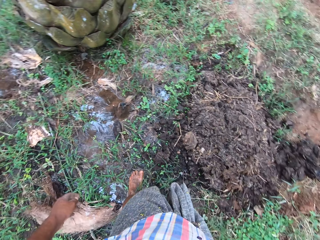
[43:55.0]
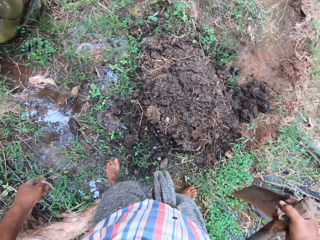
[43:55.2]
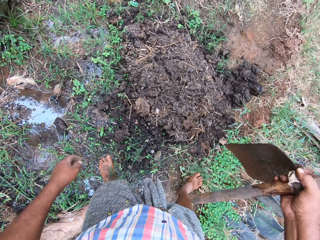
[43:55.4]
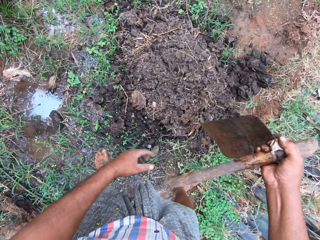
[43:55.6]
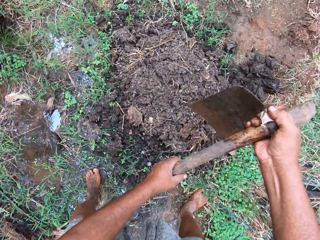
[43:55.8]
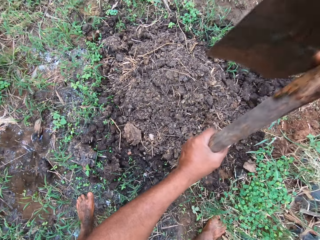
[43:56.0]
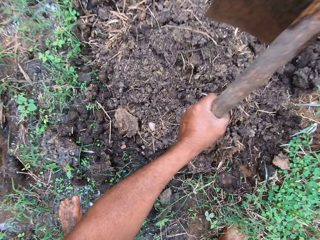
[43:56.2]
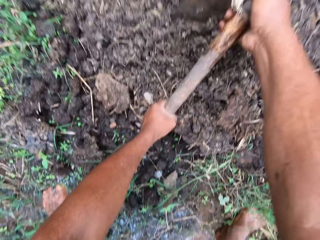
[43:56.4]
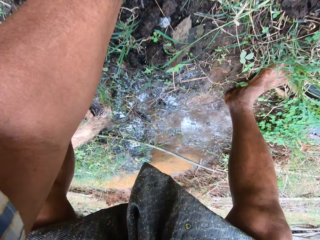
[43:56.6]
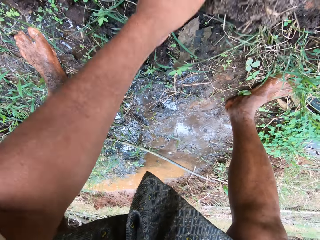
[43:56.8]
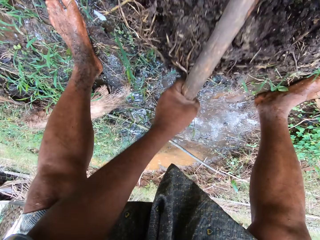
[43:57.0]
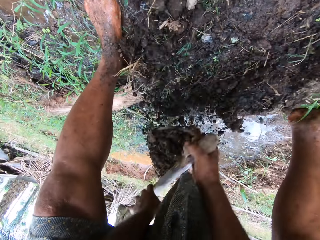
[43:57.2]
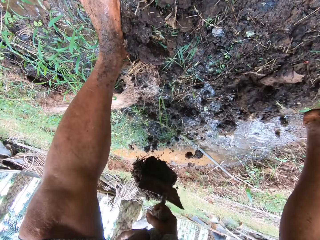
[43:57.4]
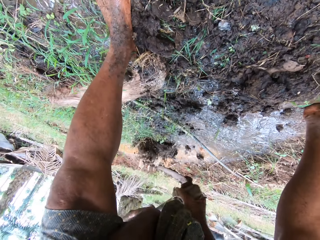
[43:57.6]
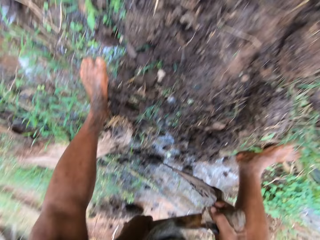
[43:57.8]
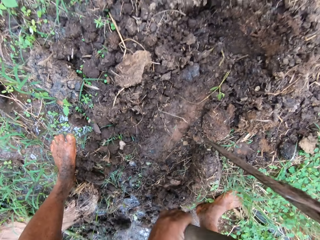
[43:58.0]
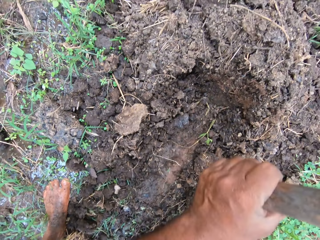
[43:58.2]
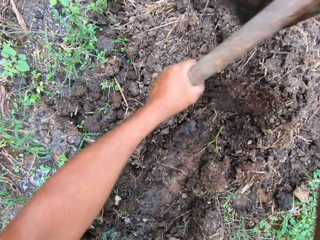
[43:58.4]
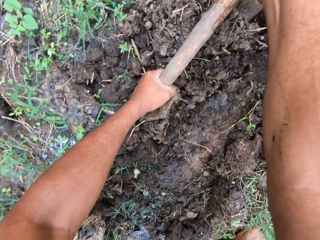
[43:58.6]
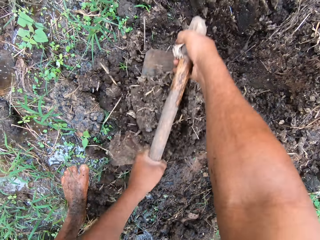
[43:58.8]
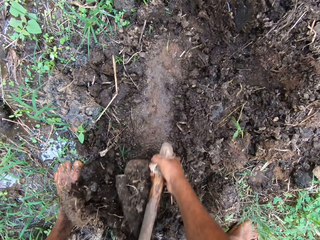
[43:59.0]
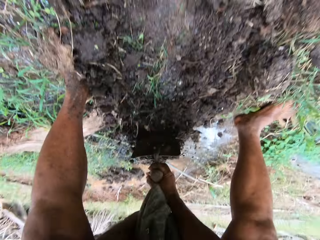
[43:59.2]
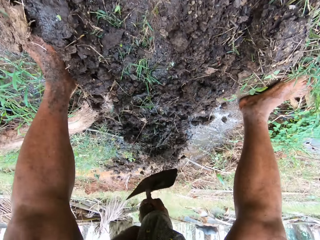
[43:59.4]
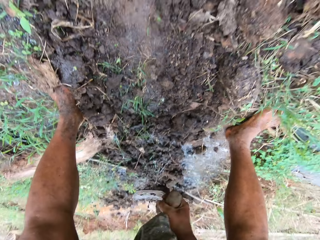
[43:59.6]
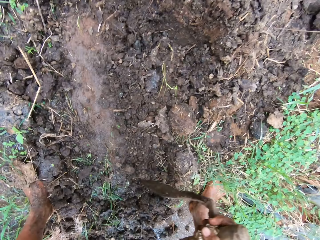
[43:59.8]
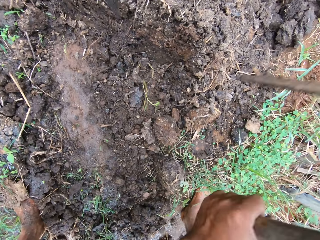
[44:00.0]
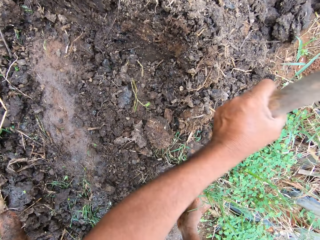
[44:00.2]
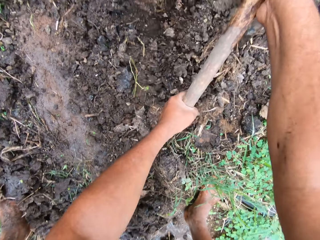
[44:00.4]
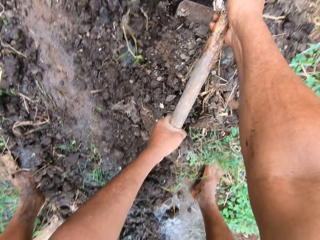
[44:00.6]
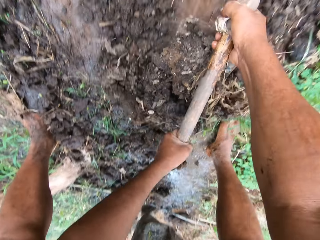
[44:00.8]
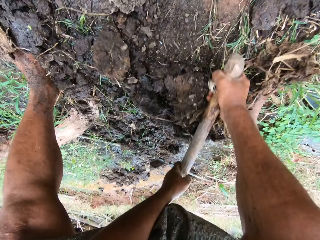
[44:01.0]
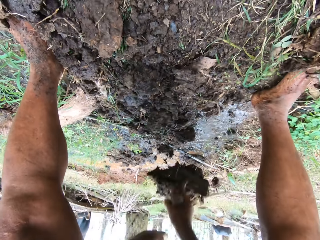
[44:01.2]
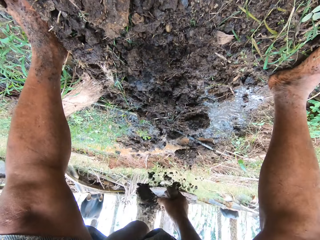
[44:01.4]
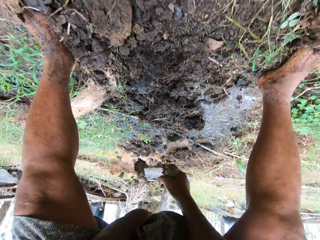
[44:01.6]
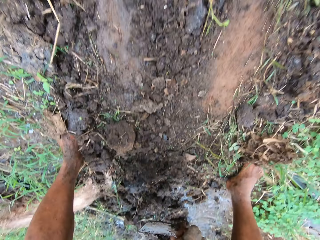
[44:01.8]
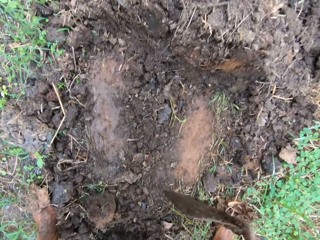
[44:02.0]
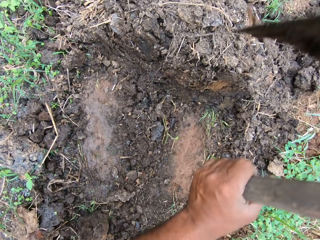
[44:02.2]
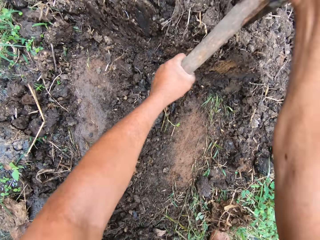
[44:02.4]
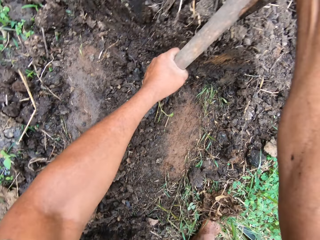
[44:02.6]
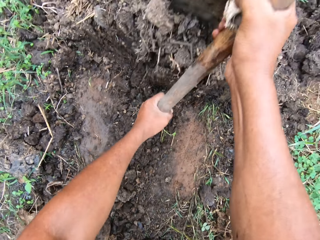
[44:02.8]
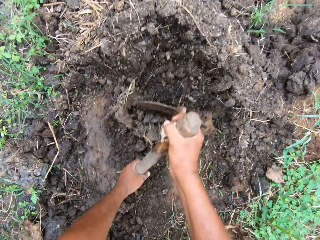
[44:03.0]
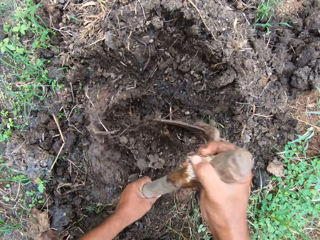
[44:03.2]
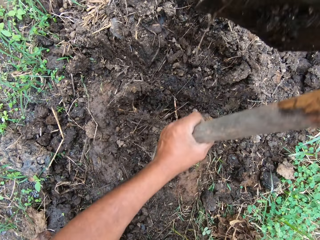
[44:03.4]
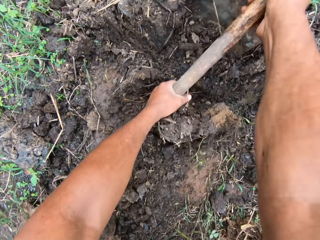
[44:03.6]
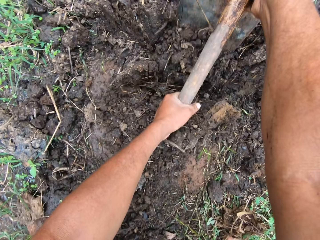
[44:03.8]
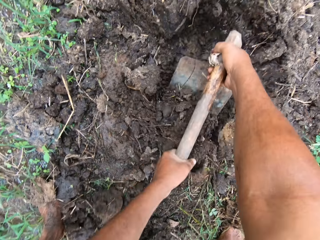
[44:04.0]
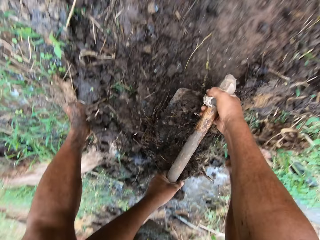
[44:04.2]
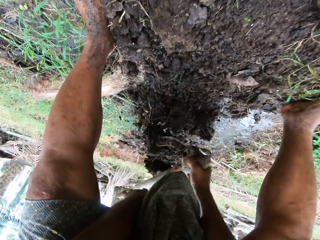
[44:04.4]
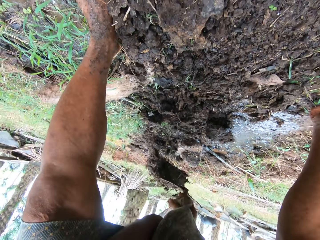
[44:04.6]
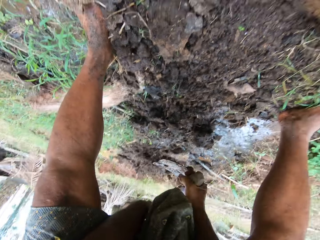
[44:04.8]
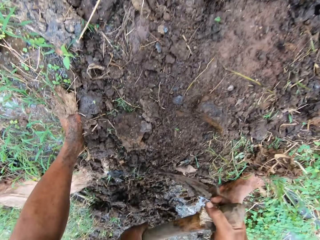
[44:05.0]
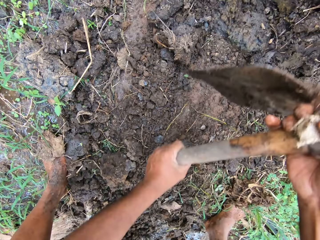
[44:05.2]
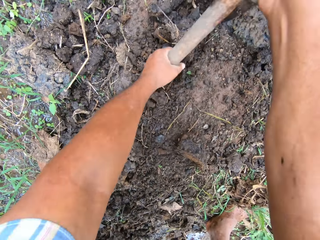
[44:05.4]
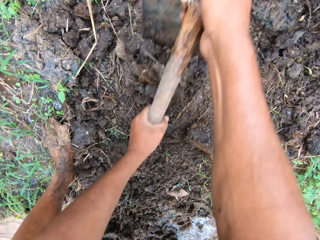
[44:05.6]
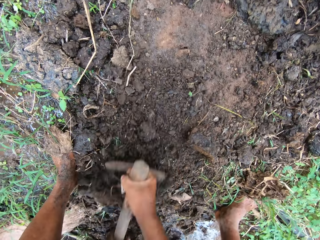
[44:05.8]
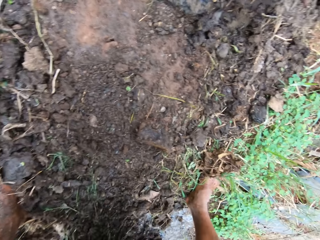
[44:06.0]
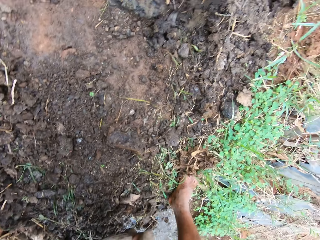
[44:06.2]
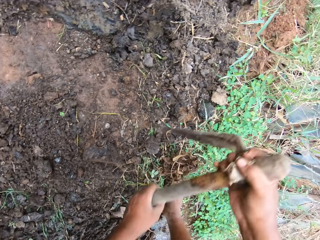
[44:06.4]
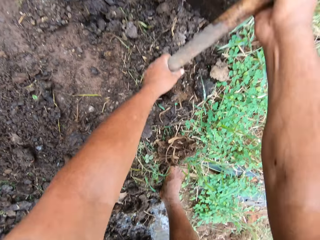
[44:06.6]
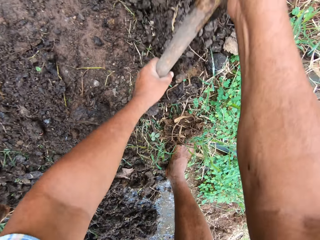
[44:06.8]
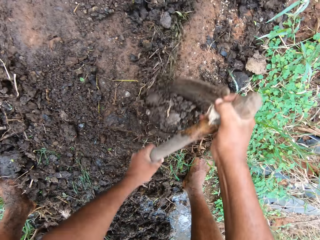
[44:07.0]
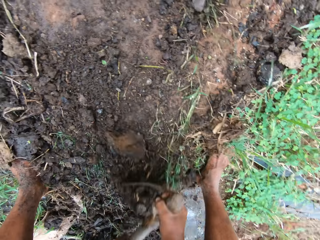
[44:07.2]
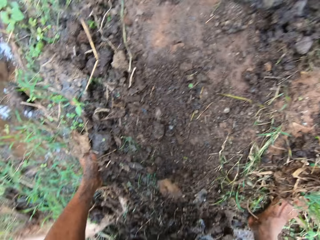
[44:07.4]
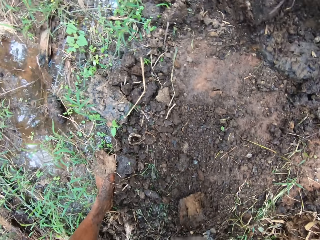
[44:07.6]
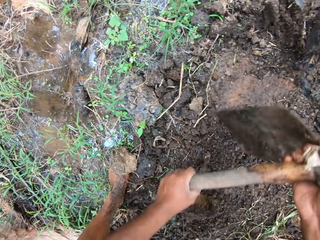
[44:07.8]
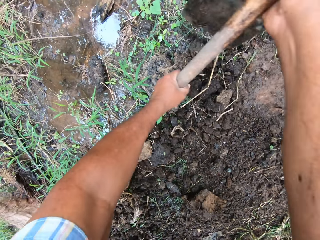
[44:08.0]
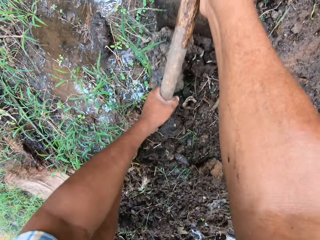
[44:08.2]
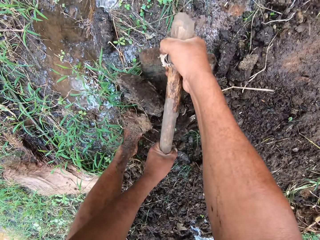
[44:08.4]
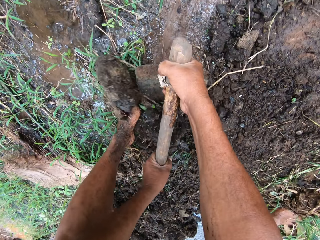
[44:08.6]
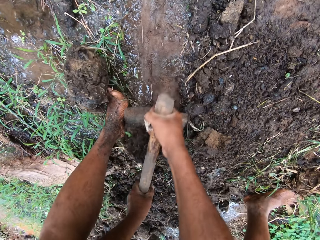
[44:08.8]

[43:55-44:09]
The camera wearer steps out of water. They pack soil with the hoe. They move clay with the hoe. They throw the soil on the water. They pack the soil with the hoe. They throw the soil on the water. They pack the soil with the hoe. They throw the soil on the water. They pack the soil with the hoe. They throw the soil on the water. They pack the soil with the hoe.

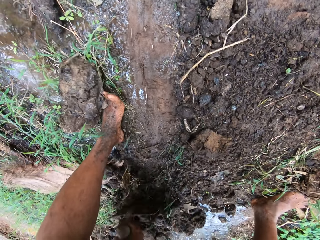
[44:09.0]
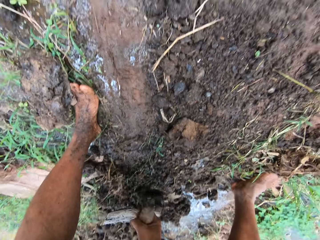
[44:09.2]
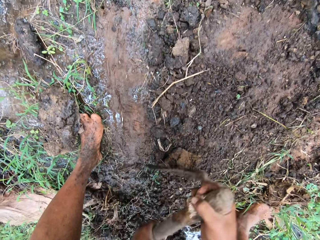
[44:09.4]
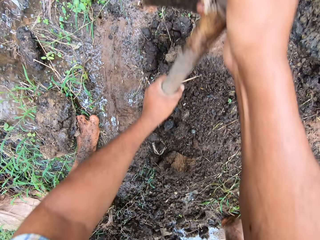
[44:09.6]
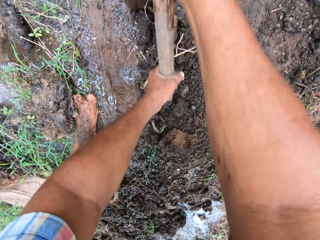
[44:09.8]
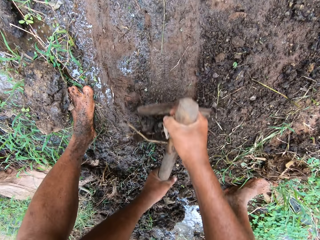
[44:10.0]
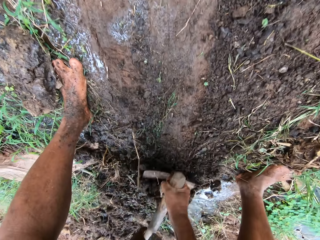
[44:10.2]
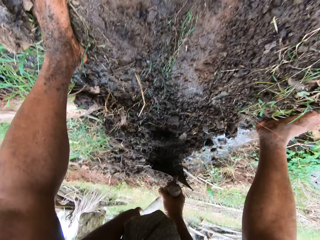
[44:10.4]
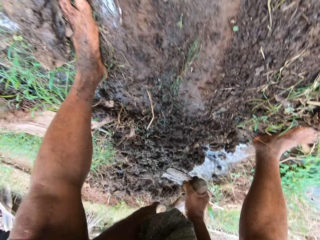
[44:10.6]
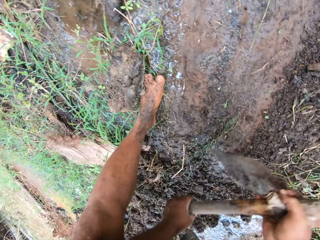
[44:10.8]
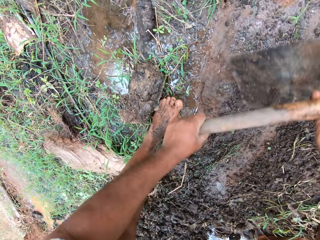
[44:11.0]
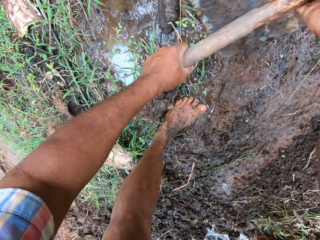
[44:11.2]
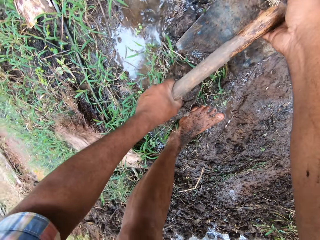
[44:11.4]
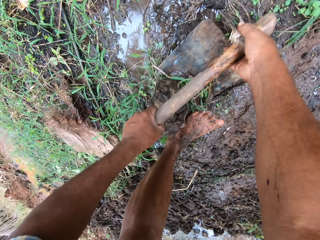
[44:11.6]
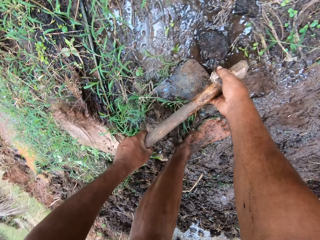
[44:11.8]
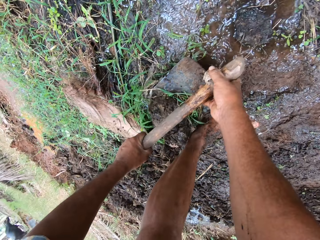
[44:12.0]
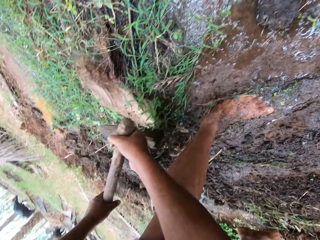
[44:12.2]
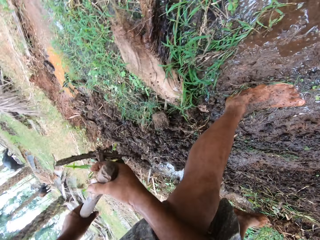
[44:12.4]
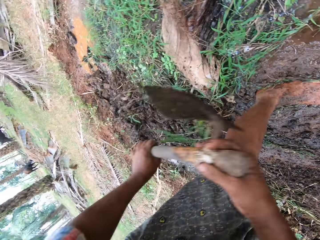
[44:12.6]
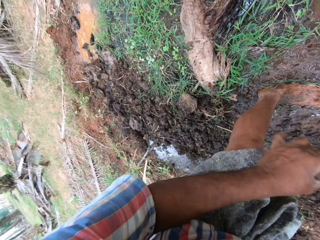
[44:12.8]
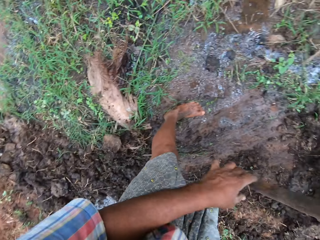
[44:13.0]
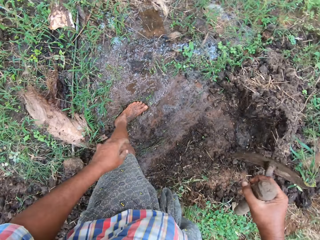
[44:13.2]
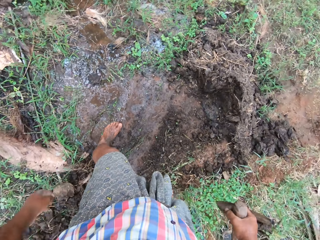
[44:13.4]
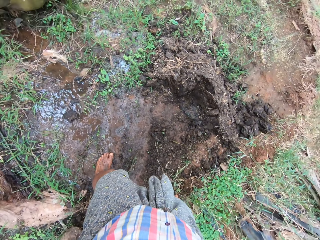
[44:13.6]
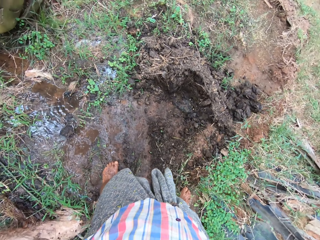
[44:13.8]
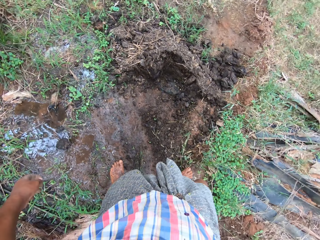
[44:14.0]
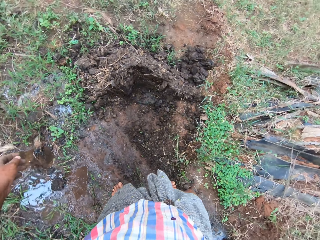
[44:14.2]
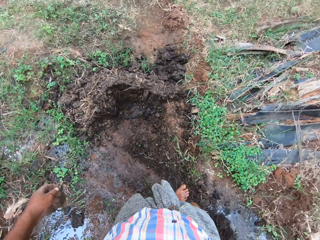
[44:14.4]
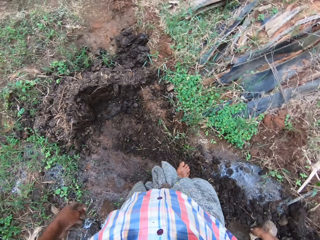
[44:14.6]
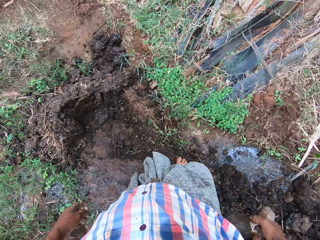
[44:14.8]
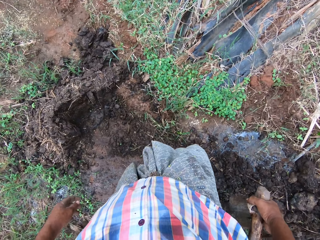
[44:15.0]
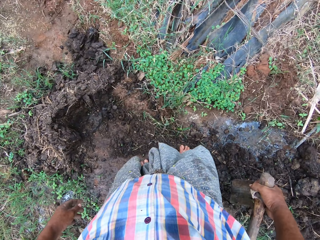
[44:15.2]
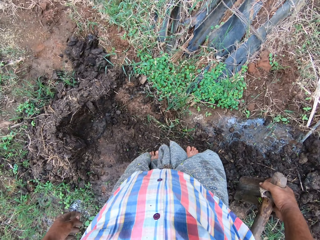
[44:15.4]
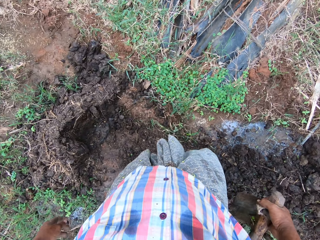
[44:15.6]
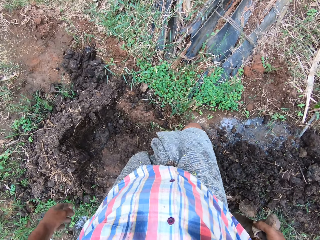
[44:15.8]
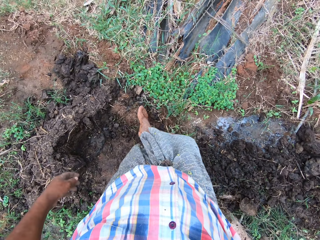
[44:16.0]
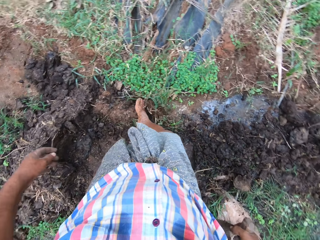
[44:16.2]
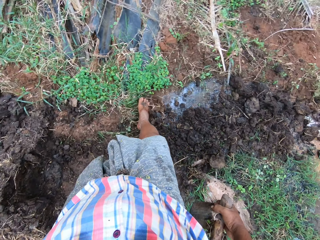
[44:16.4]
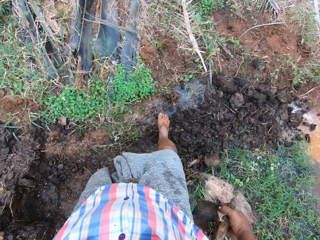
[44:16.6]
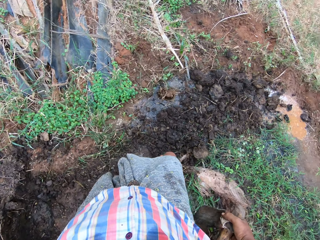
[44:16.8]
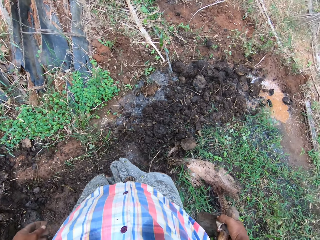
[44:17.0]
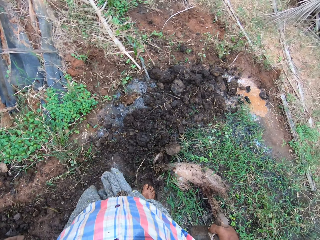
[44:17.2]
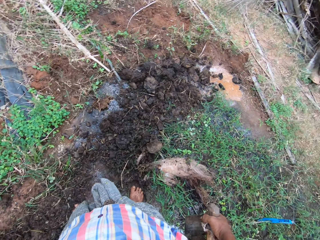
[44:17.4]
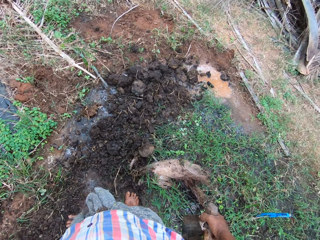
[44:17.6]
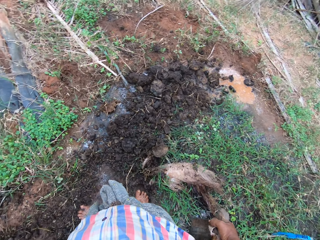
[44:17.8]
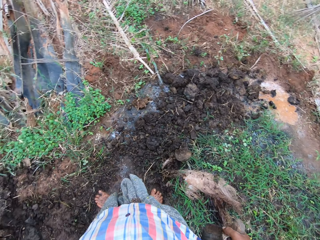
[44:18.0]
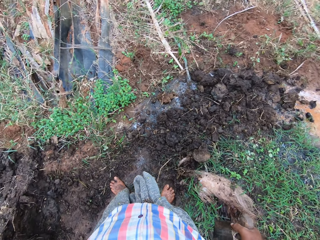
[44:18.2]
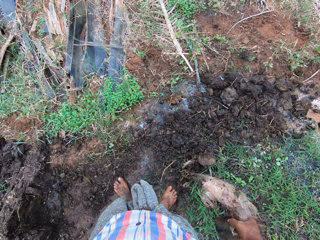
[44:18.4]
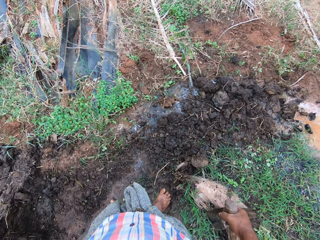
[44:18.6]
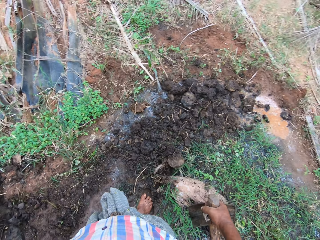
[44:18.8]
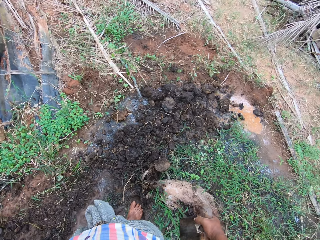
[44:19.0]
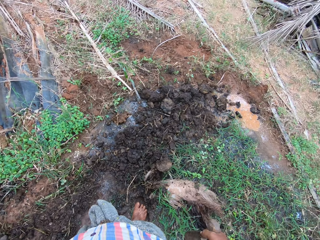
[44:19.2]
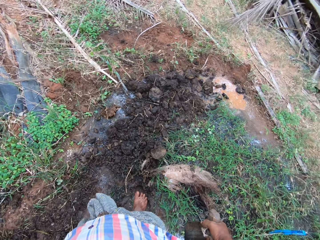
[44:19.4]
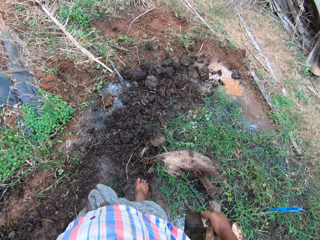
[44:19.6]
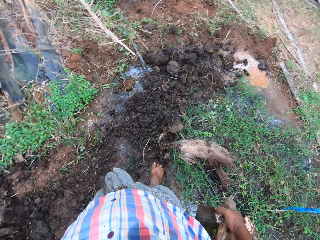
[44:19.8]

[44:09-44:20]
The camera wearer throws the soil on water. He packs the soil with the hoe. He throws the soil on the water. He stops moving clay. He moves the clay with his right leg. He moves a step backward.
